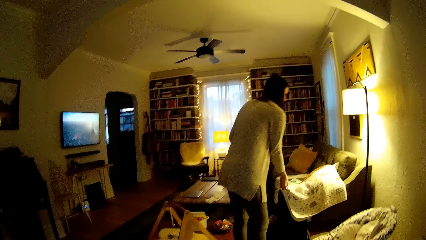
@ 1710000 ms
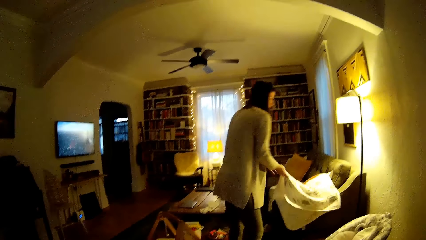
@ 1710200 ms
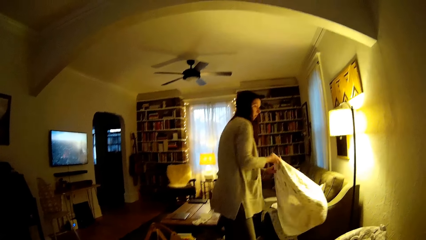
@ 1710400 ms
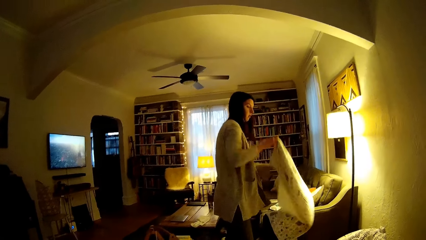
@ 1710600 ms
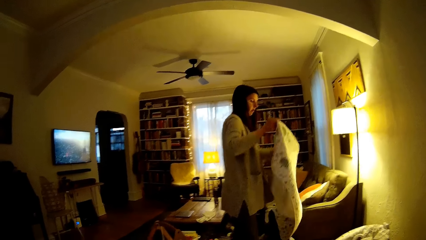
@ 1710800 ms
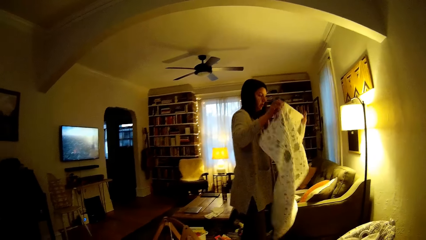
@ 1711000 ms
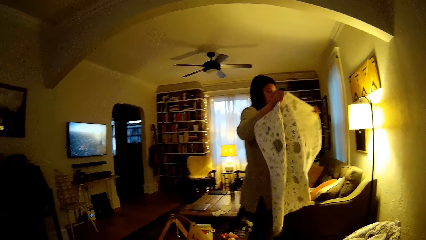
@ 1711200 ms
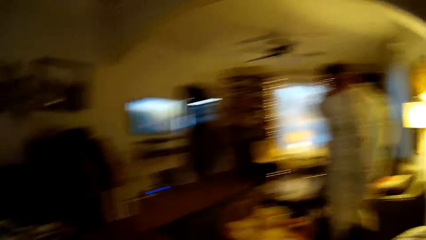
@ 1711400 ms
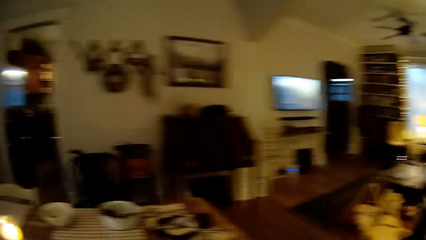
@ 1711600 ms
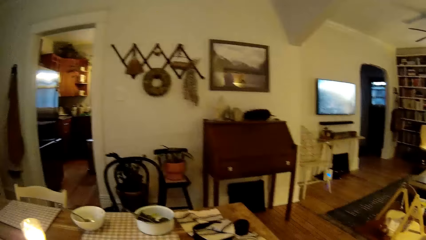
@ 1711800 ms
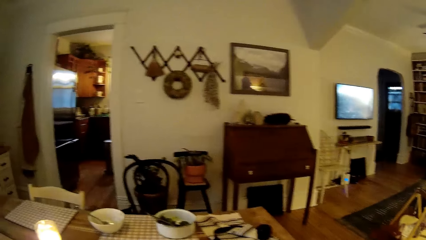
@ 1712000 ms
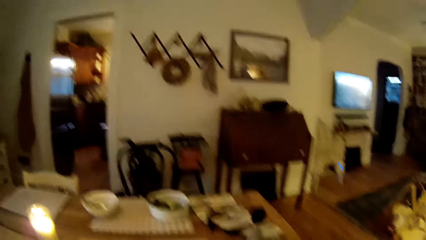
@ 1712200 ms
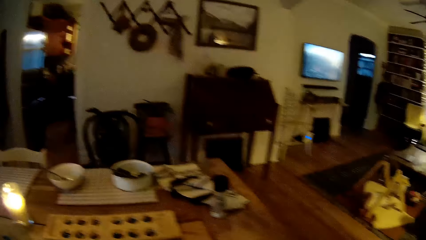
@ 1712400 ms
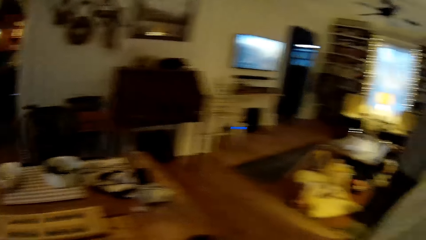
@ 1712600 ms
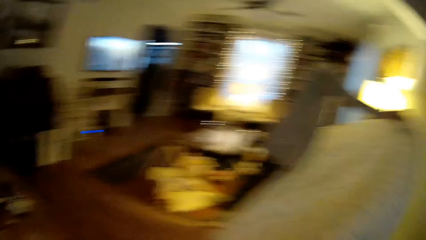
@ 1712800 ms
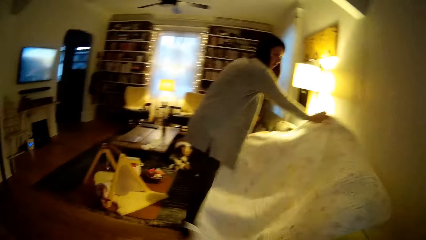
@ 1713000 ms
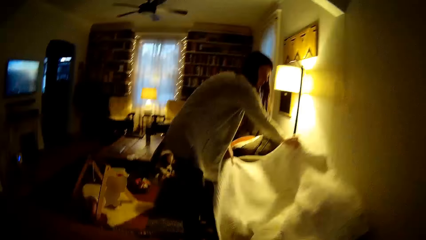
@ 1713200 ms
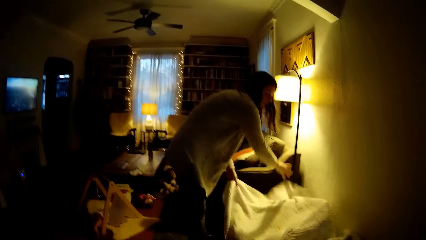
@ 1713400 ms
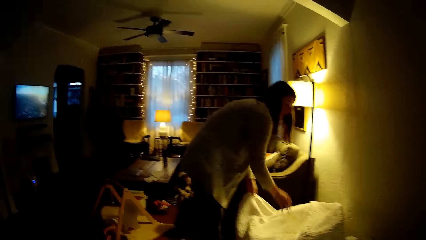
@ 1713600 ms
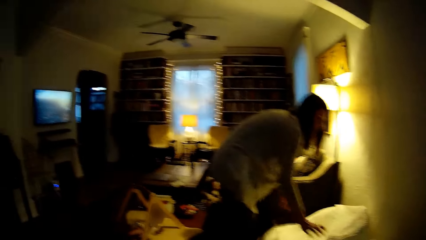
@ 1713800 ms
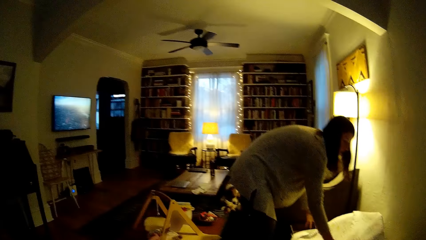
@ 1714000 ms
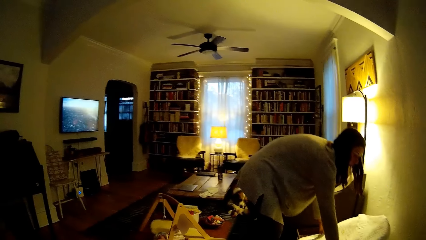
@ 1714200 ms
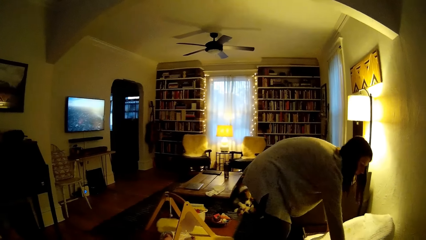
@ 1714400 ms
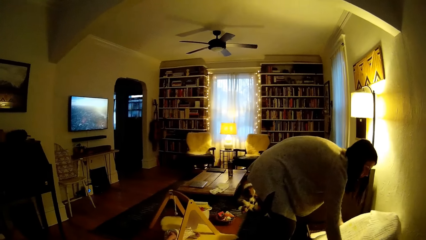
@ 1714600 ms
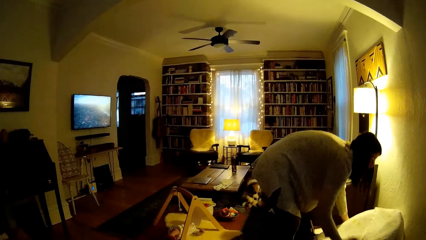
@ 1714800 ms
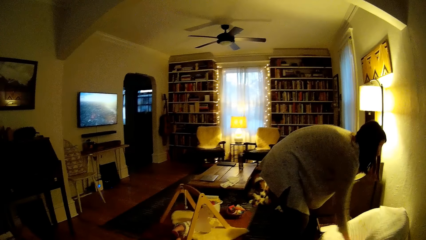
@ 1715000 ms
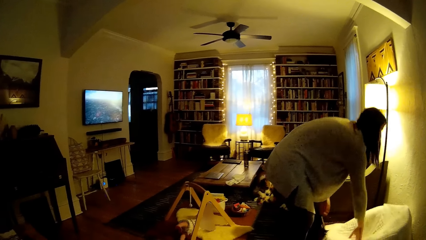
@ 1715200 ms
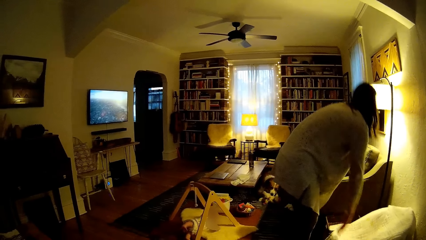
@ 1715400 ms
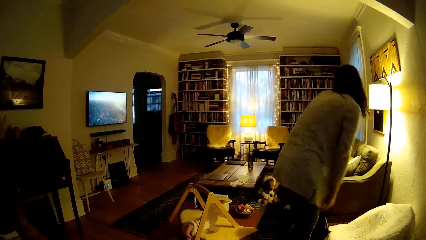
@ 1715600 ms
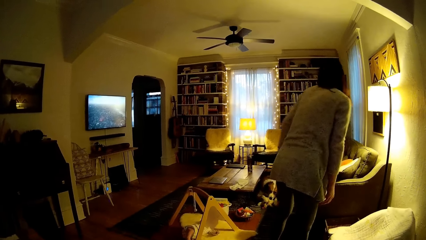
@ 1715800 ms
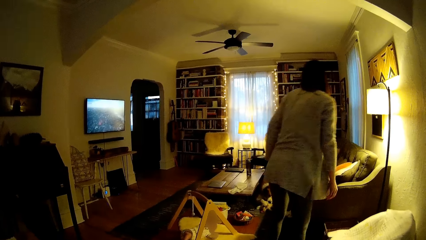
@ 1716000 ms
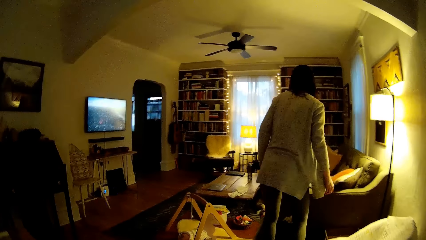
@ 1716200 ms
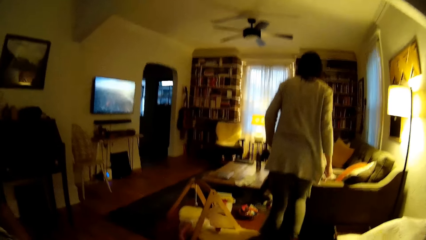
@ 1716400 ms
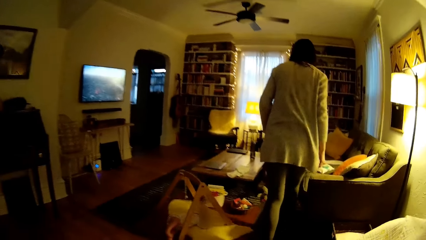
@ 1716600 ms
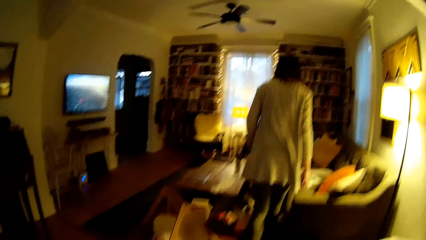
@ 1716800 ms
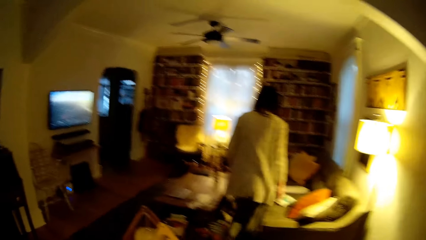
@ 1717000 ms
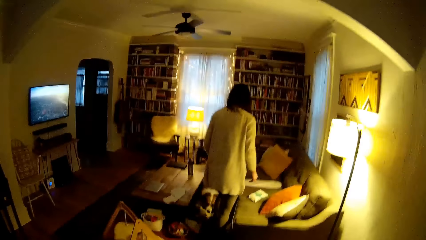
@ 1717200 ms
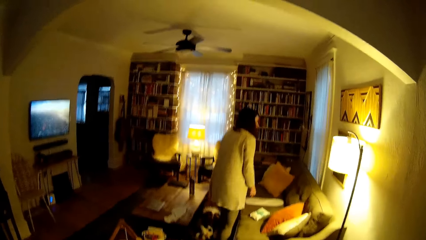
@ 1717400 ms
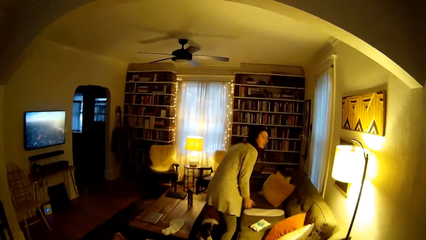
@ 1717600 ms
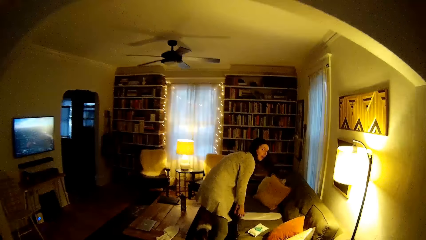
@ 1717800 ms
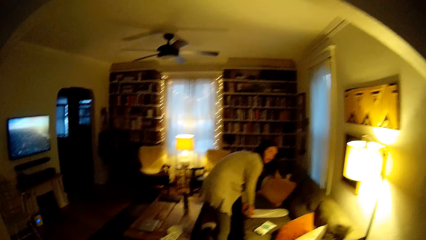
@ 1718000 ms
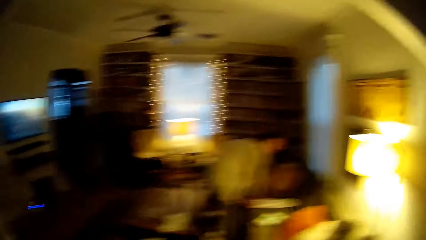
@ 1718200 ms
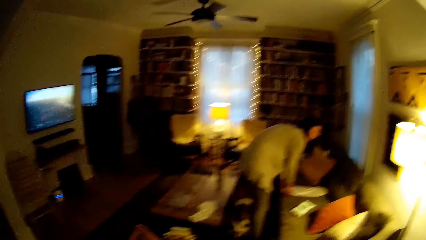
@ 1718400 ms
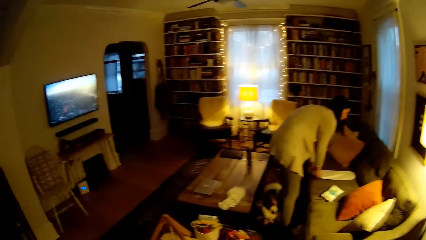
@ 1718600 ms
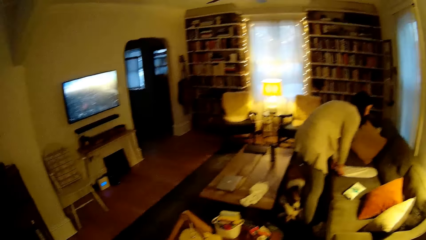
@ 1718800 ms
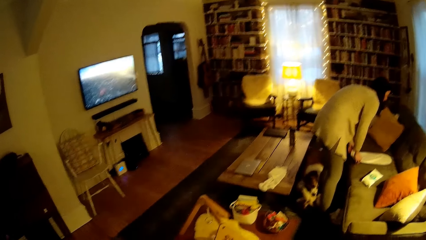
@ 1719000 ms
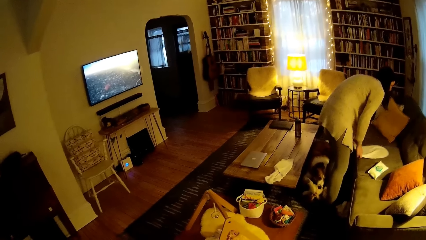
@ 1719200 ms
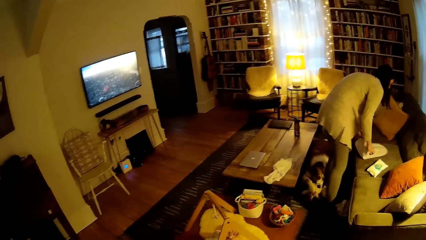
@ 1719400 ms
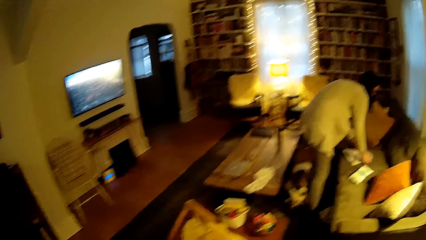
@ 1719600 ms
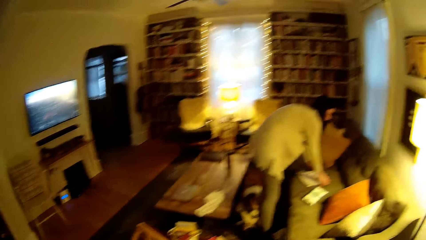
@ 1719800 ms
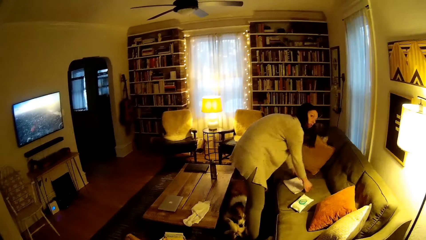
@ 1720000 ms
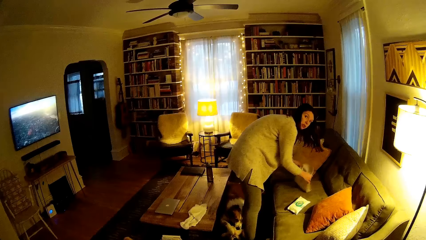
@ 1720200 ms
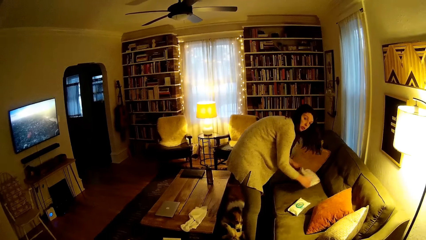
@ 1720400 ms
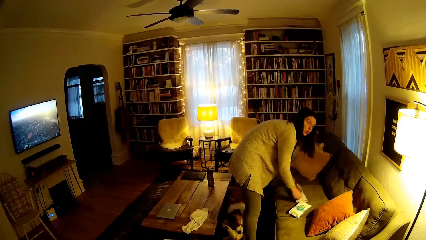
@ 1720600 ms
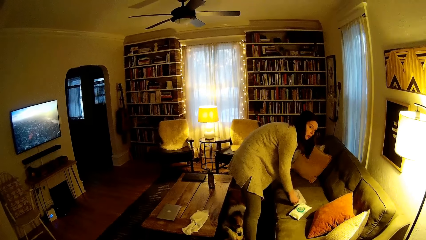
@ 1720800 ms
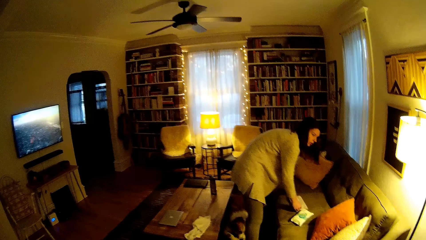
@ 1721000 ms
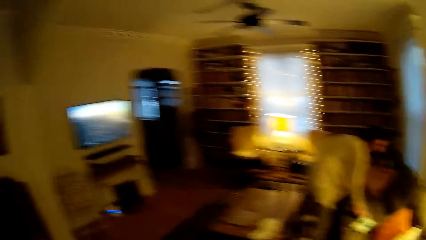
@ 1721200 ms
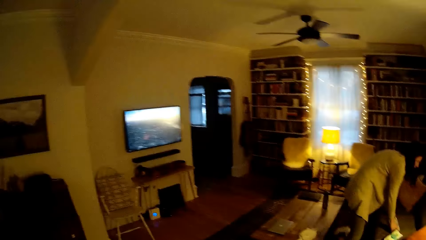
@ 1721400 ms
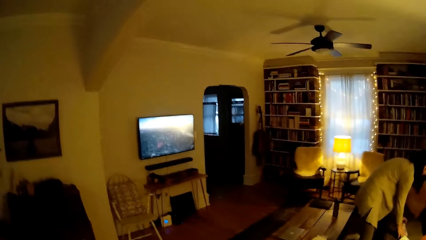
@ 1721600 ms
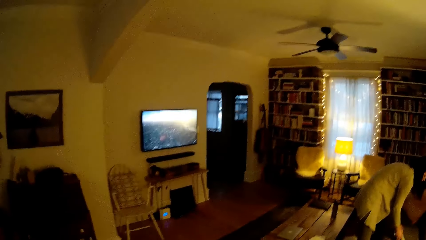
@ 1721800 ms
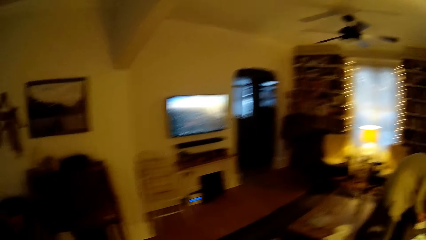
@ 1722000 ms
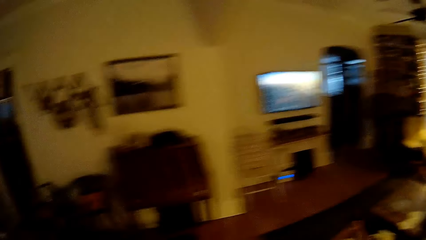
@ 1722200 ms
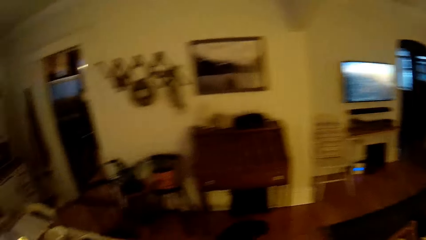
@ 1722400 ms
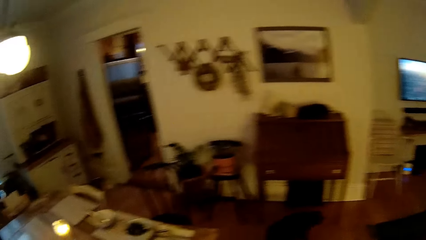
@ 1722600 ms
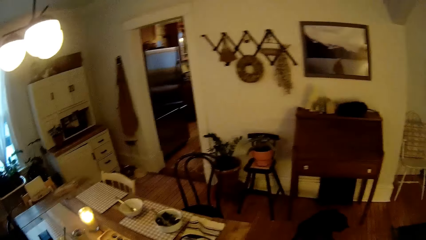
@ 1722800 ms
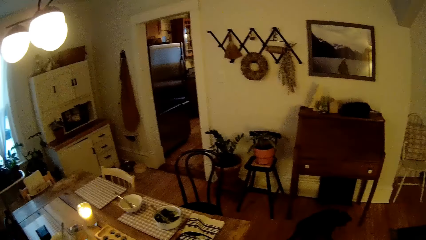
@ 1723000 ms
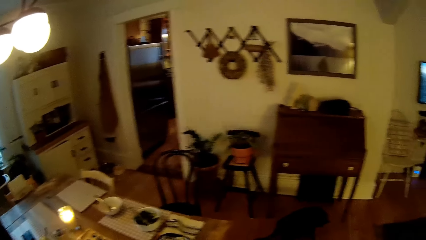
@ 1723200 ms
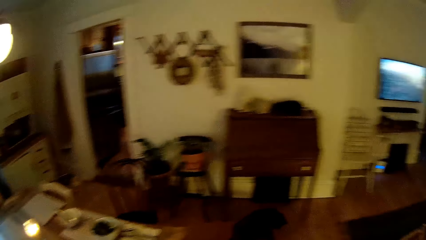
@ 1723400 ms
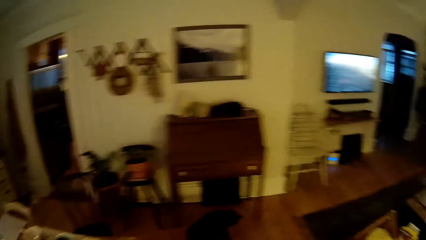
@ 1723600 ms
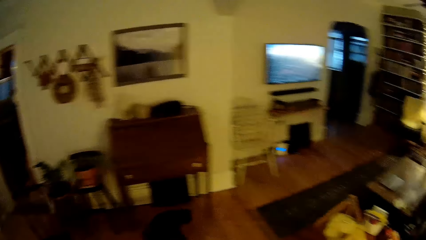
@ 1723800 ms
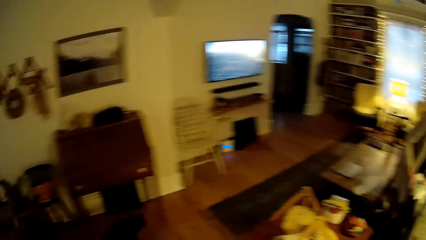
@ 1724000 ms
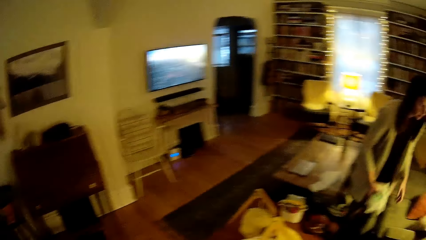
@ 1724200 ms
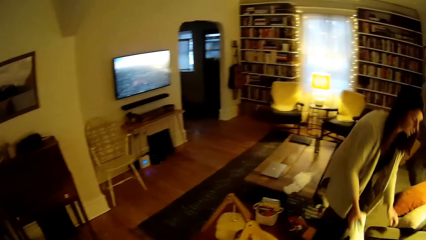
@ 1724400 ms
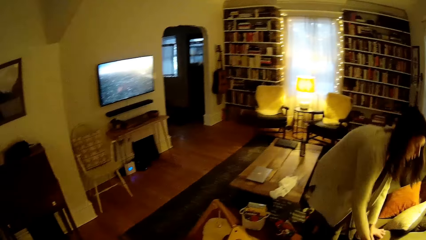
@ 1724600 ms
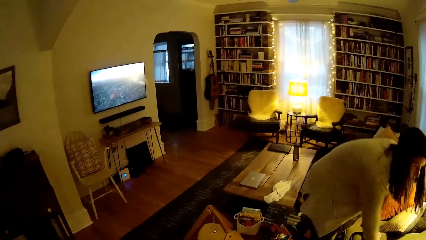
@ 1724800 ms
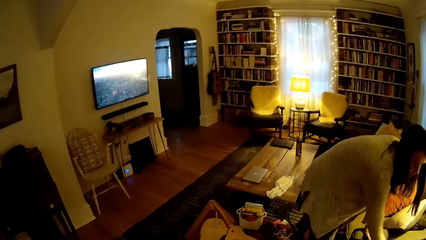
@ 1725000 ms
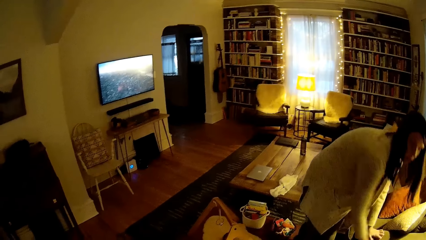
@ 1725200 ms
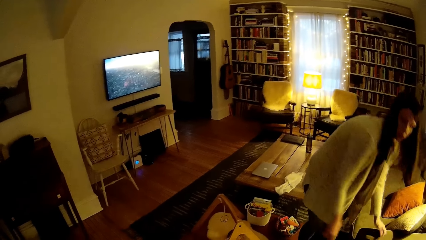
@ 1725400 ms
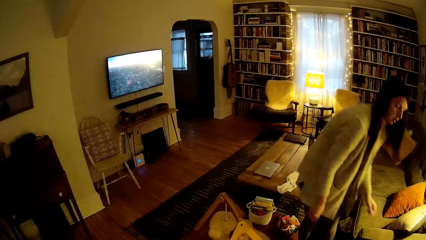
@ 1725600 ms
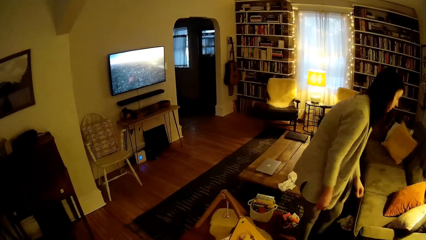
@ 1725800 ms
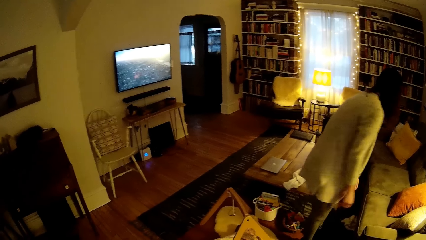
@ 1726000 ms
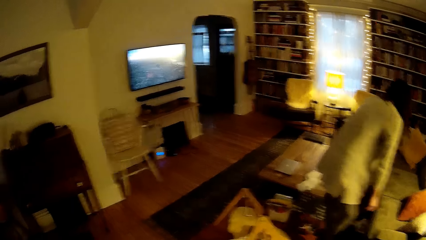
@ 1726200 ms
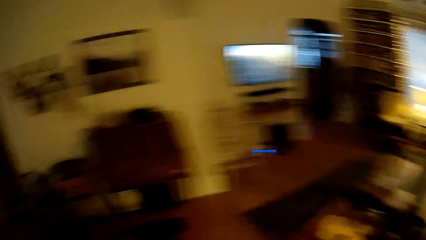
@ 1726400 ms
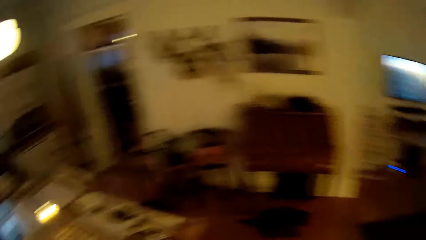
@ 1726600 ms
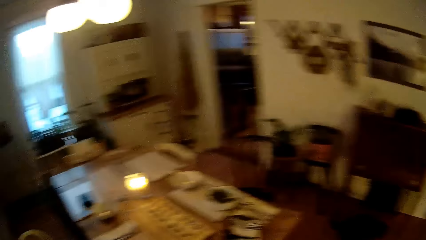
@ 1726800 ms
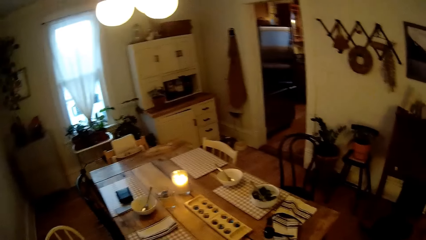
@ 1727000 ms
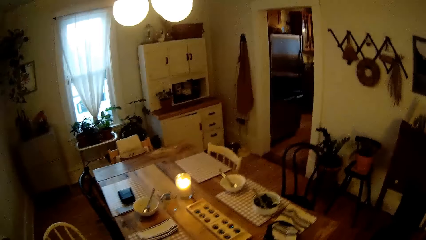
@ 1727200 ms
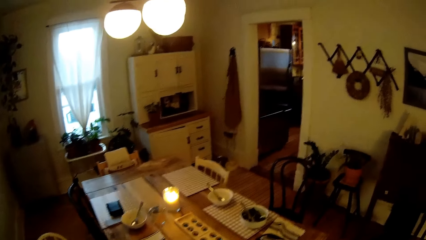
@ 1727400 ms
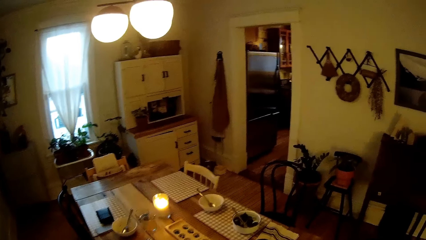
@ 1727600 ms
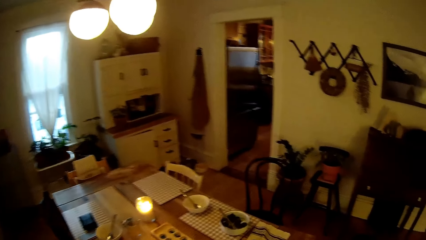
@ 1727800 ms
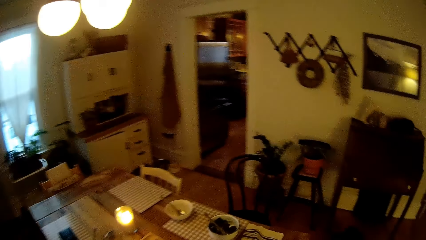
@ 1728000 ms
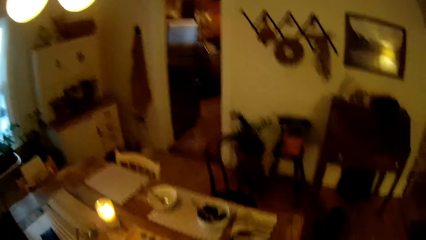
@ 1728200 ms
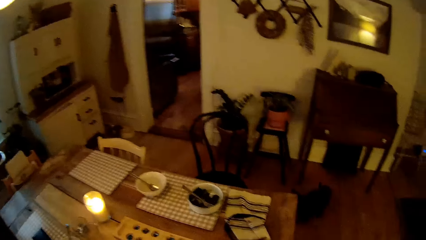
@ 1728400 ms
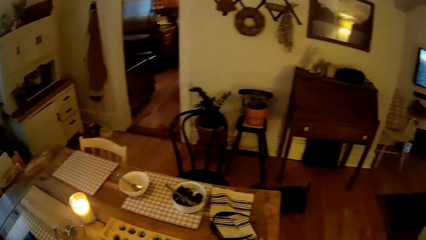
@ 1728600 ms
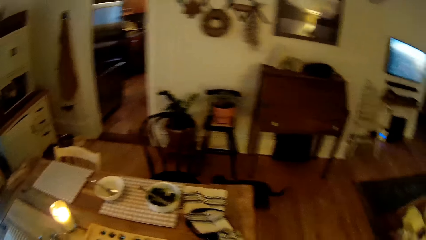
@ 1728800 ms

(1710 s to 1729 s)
The woman picks up a baby towel or shawl from the couch with her right hand. The woman covers the baby chair with the baby towel using both hands and puts down the shawl. The woman folds a napkin on the couch with her two hands and throws the napkin into a container with her right hand. The camera wearer stares at the woman.
